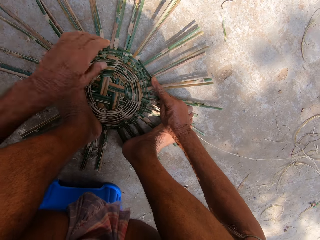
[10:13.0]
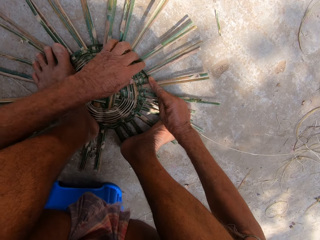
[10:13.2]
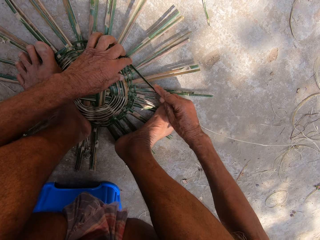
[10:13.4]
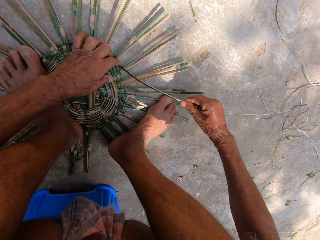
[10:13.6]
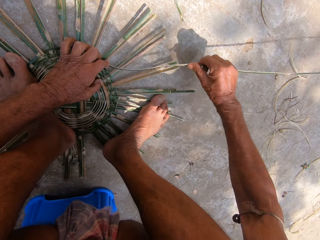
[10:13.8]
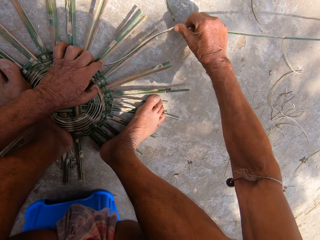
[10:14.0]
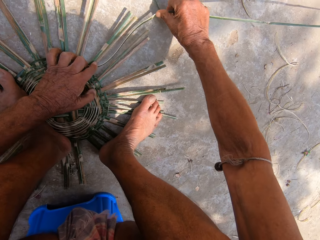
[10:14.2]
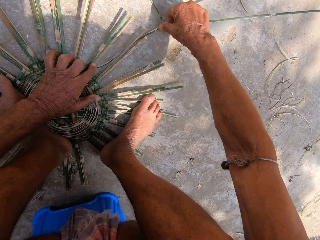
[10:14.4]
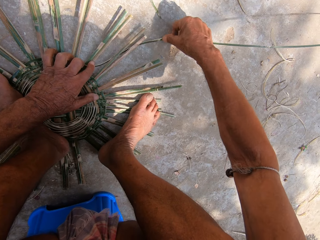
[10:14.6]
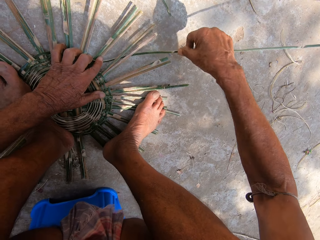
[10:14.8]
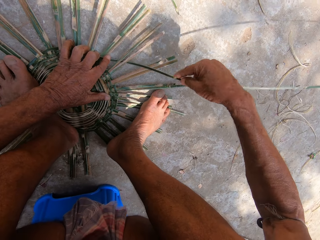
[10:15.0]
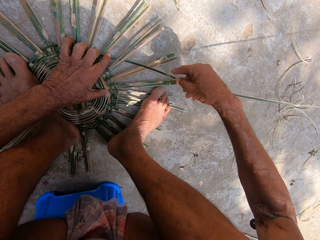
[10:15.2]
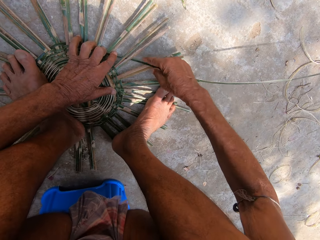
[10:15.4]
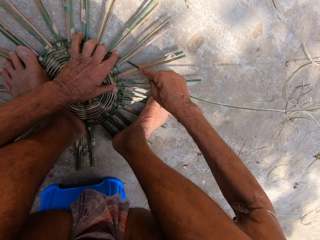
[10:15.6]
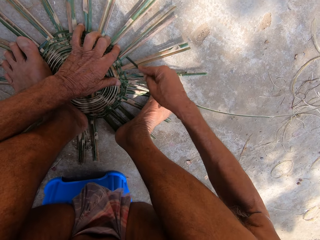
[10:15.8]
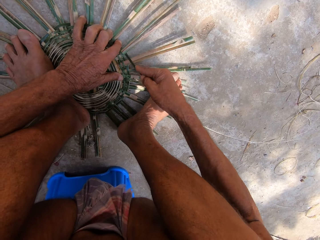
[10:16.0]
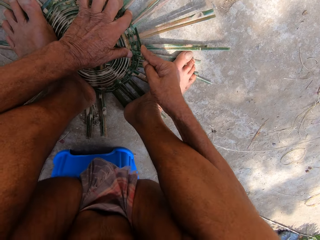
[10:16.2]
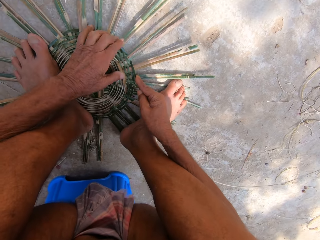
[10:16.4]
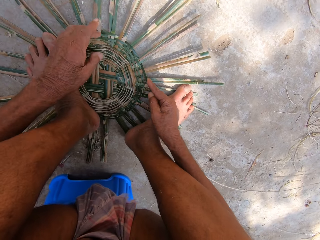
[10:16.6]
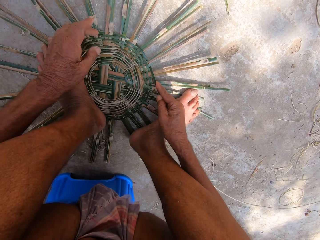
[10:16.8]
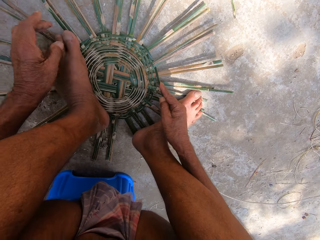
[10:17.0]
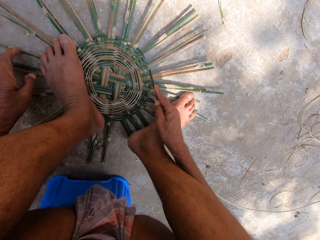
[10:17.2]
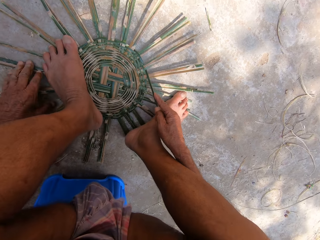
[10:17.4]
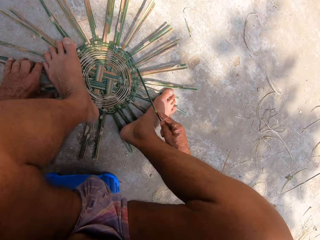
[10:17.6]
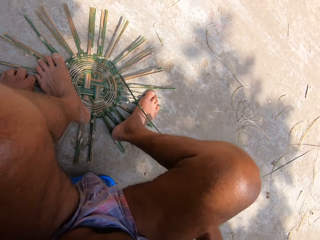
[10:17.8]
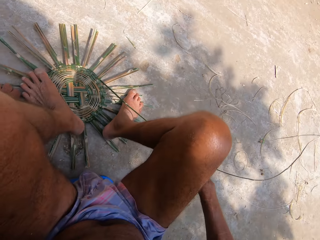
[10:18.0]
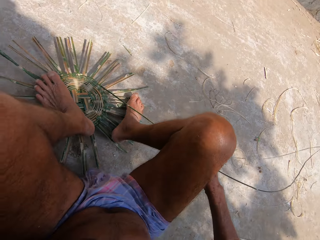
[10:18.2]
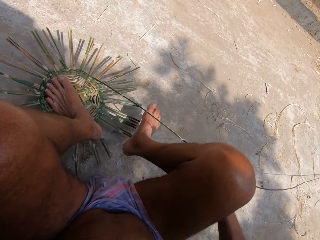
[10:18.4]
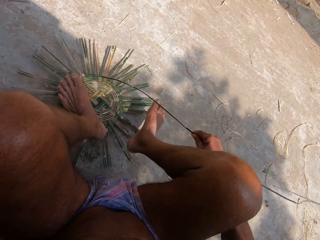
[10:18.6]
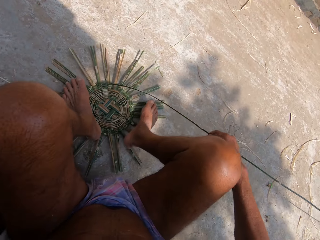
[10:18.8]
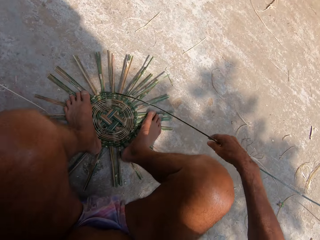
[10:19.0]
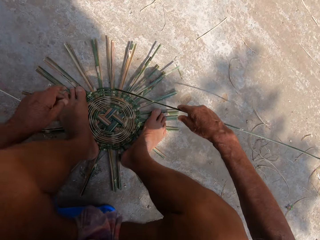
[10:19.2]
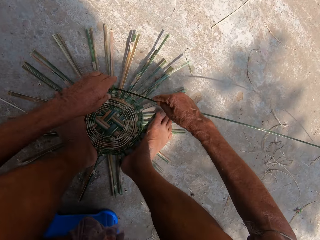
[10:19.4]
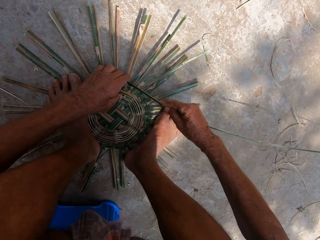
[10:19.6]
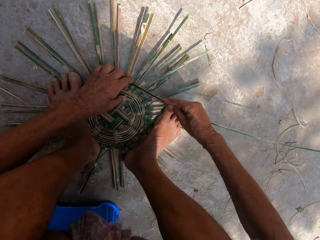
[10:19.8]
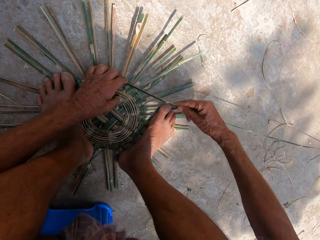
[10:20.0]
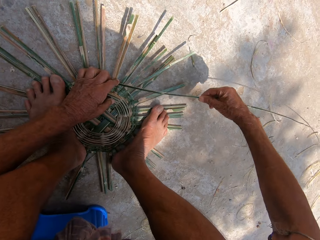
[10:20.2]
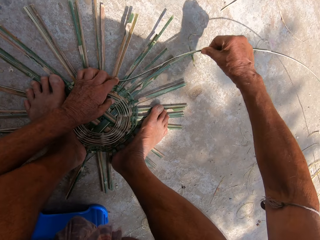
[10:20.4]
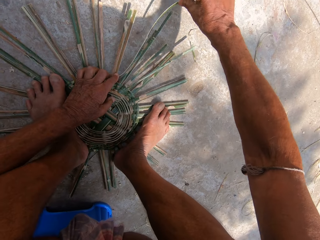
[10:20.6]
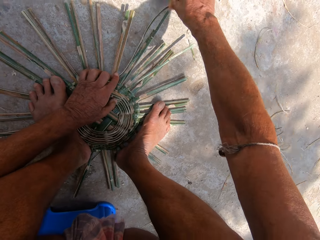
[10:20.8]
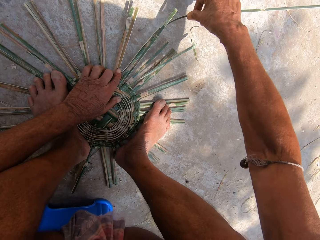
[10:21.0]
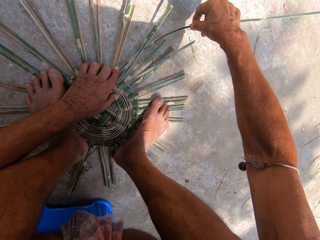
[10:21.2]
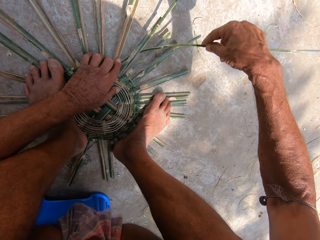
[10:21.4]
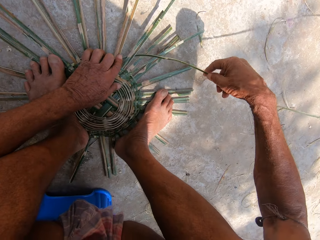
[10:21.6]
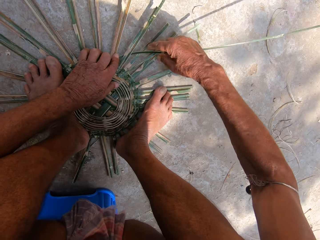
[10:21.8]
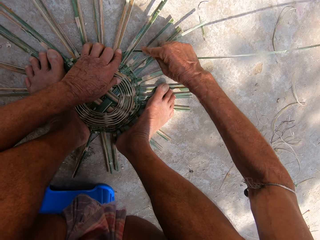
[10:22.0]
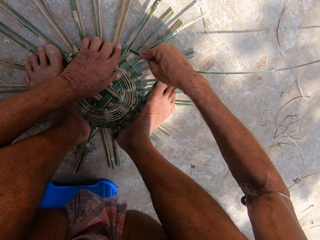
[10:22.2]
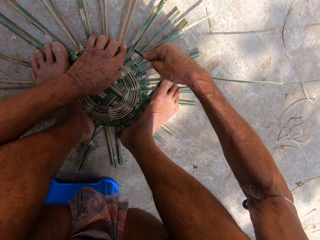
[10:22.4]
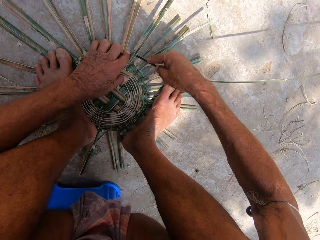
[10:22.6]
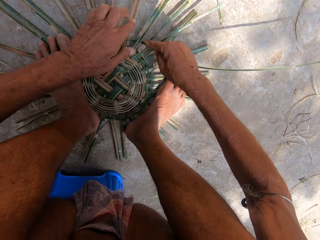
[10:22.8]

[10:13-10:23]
The camera wearer weaves the basket on the floor with the bamboo strip in his hands. He drops a machete, pulls a reed, and inserts the reed. He moves his hands. He pulls the reed. He adjusts the basket on the floor with his left hand. He steps on the basket on the floor with his legs. He weaves the basket on the floor with the bamboo strip in his hands. He holds the reed, pulls the reed, and inserts the reed.

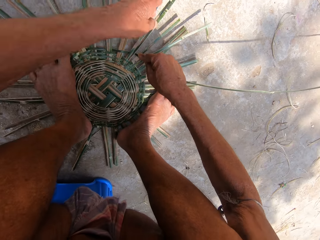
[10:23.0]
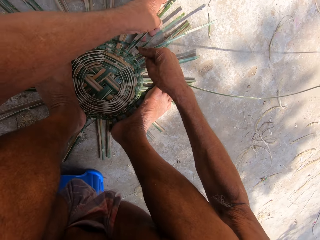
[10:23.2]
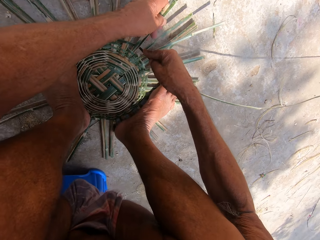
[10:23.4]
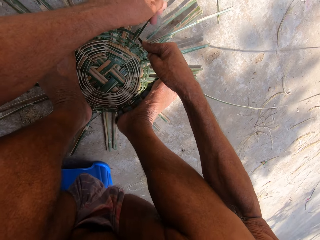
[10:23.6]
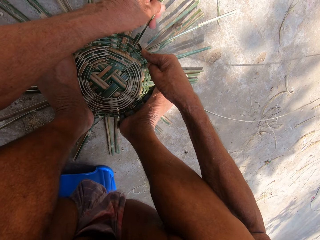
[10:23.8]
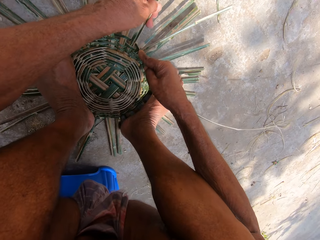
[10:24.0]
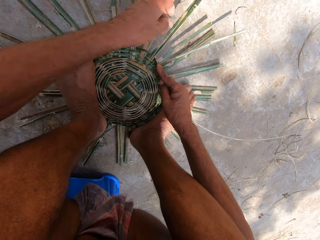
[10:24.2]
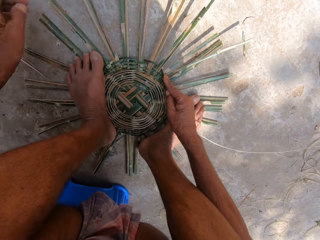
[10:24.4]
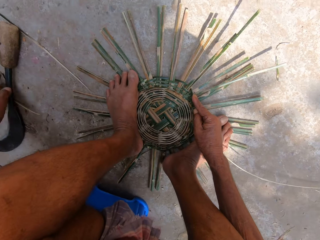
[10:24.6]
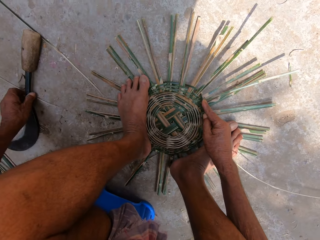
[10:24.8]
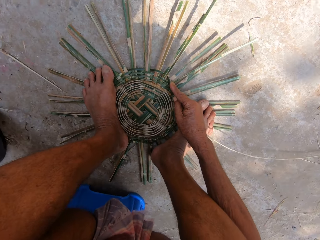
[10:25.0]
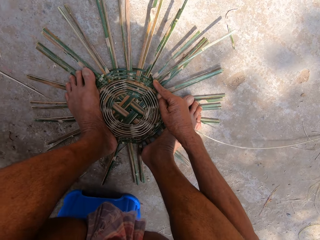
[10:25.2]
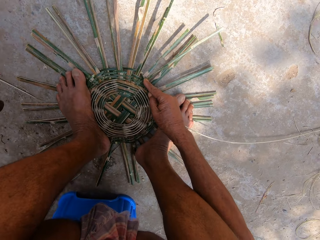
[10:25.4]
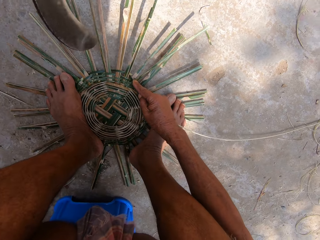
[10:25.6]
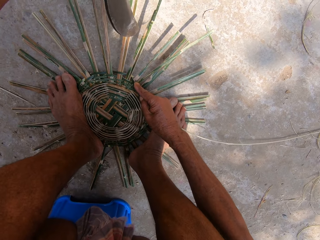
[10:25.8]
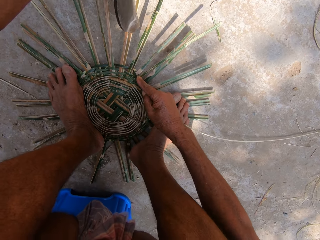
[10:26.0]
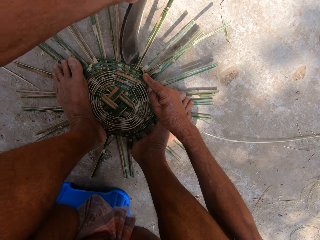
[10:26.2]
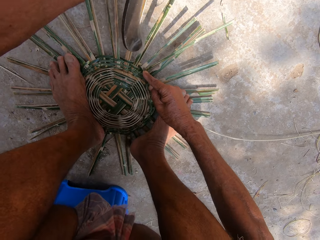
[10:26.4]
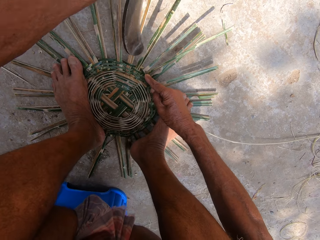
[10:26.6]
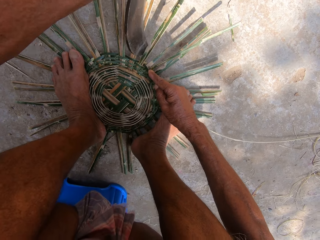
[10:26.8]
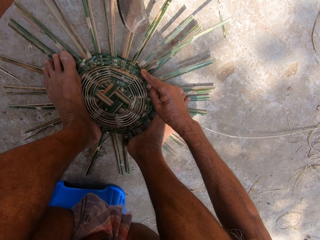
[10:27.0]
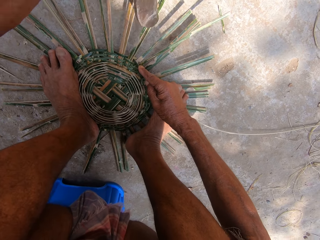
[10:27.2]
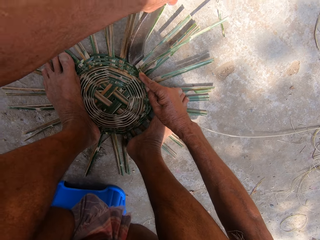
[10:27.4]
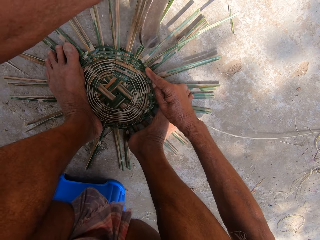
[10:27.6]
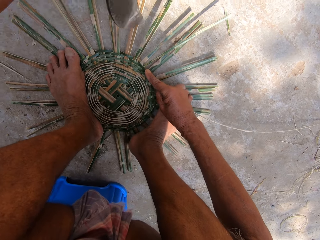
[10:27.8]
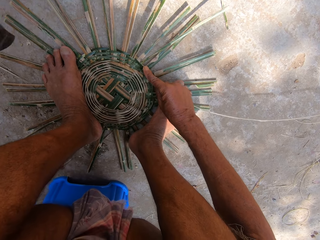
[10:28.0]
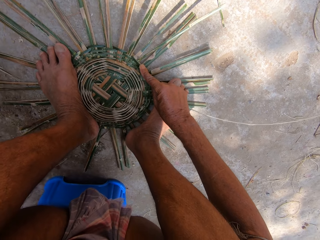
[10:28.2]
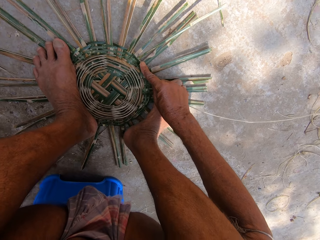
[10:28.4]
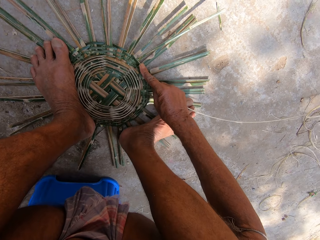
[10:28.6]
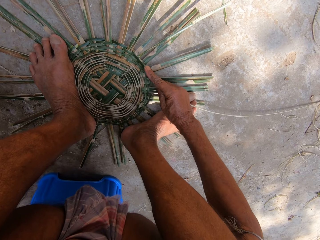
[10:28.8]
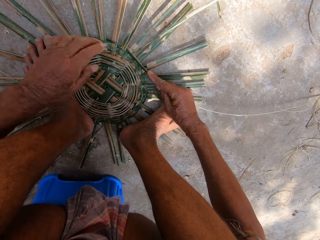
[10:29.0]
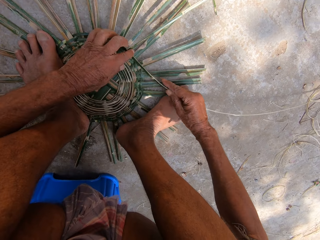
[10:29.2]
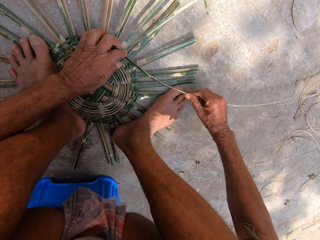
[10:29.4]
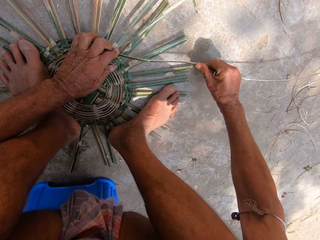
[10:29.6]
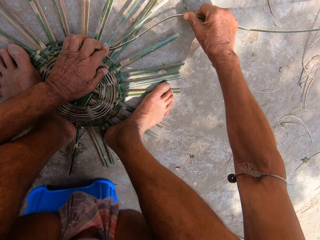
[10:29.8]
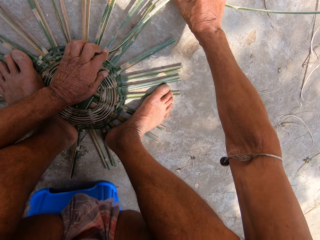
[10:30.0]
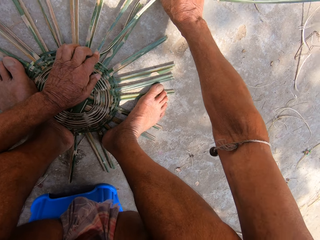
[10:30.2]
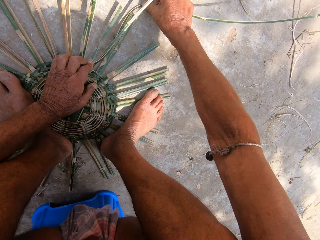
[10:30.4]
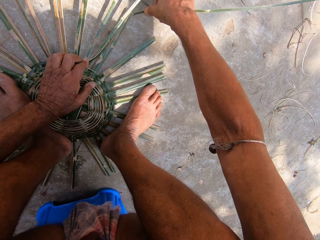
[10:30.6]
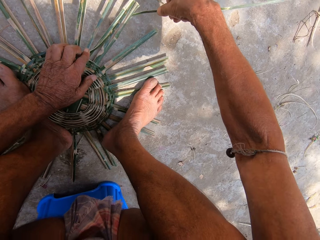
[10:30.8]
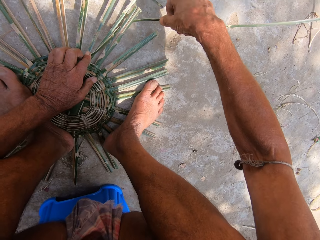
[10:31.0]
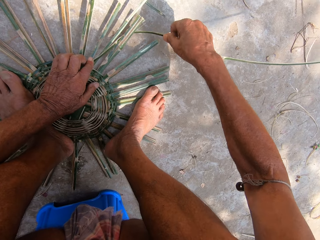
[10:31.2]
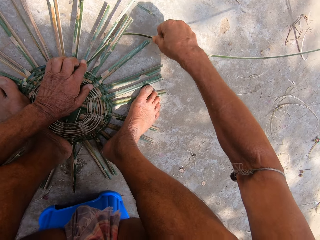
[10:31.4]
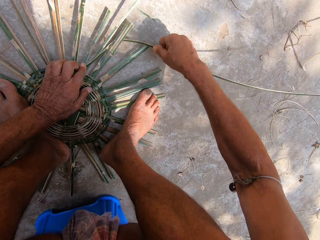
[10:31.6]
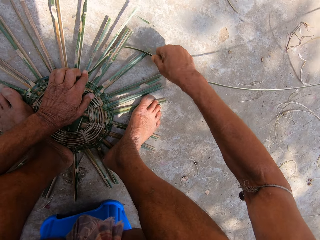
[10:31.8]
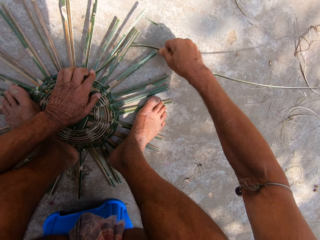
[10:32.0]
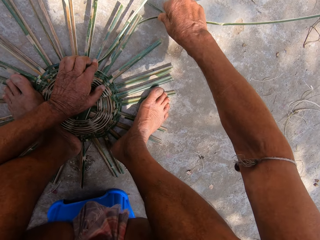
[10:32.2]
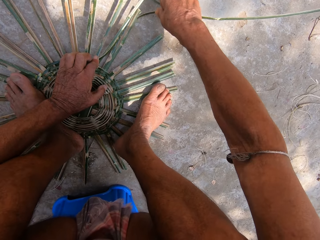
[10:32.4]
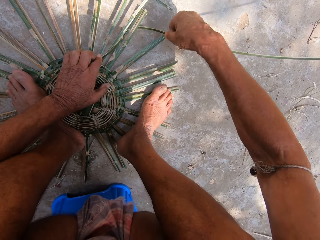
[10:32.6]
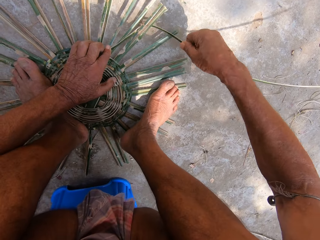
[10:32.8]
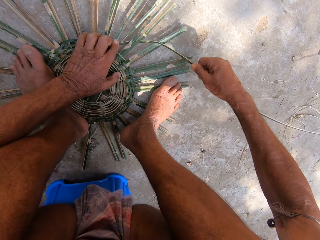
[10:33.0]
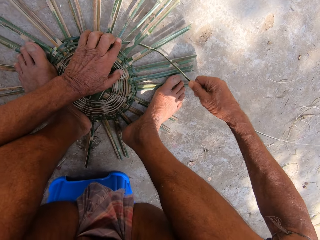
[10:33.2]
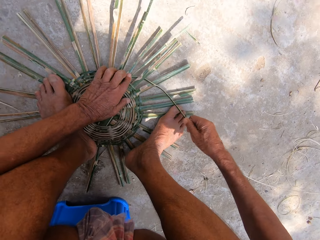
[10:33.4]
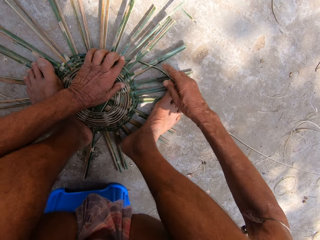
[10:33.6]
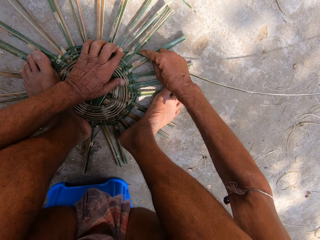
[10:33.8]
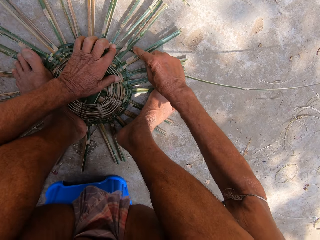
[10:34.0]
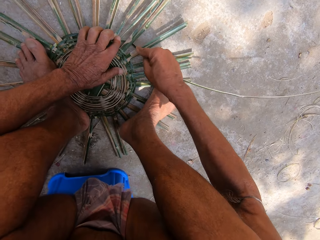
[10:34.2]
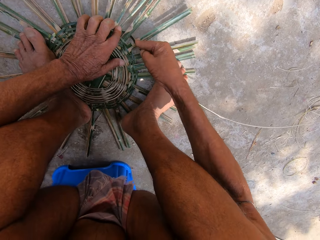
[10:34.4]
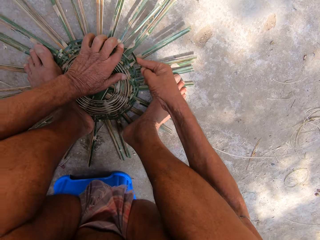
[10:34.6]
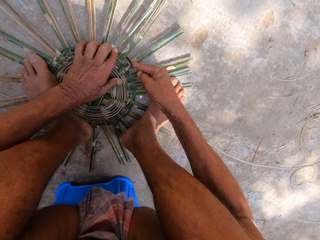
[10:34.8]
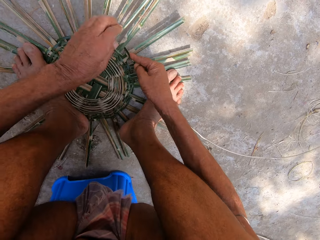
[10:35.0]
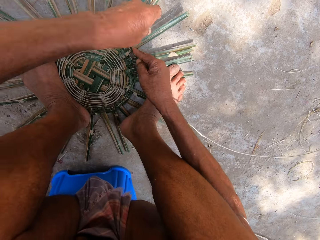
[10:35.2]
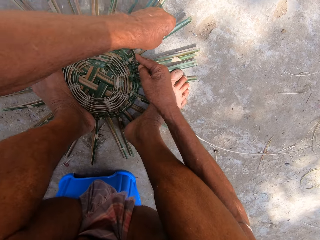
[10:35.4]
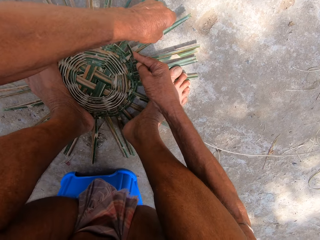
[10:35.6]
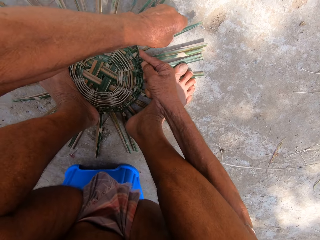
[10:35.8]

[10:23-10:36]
The camera wearer holds a reed. He picks up the sickle or machete from the floor with his left hand. He weaves. He hits the basket on the floor with the sickle in his left hand. He drops the machete. He weaves the basket on the floor with the bamboo strip in his hands. He pulls the reed and inserts the reed.
